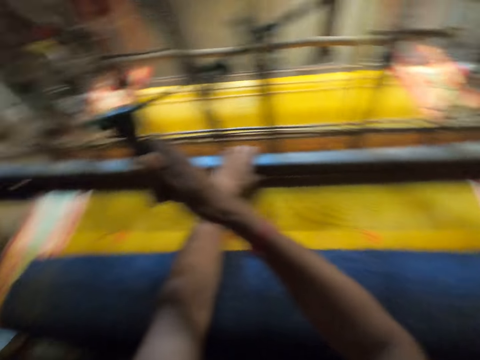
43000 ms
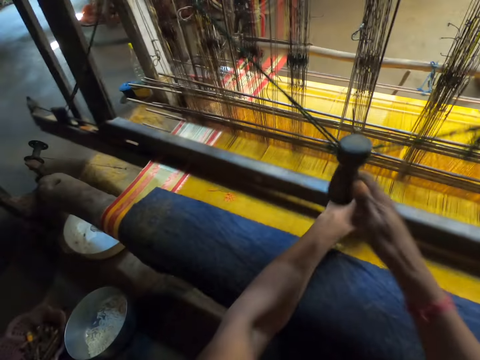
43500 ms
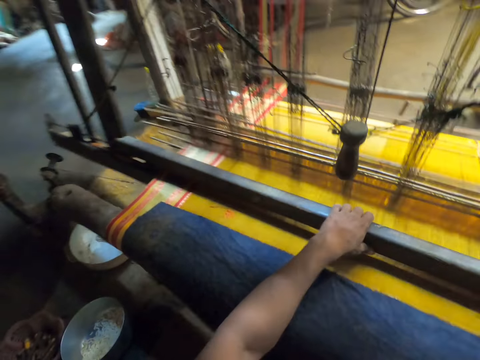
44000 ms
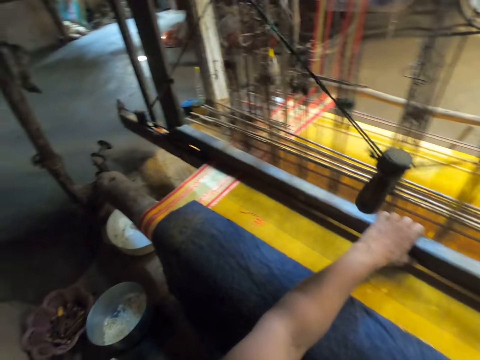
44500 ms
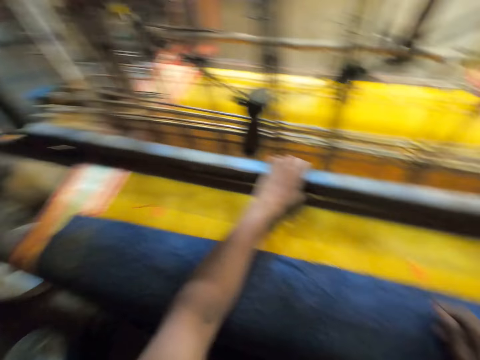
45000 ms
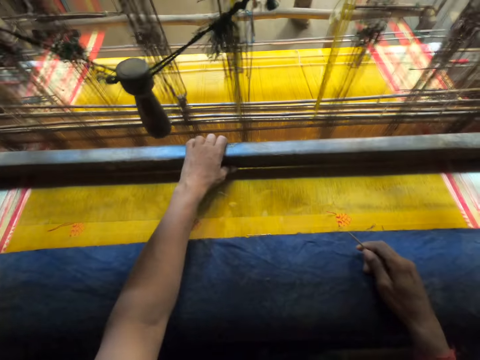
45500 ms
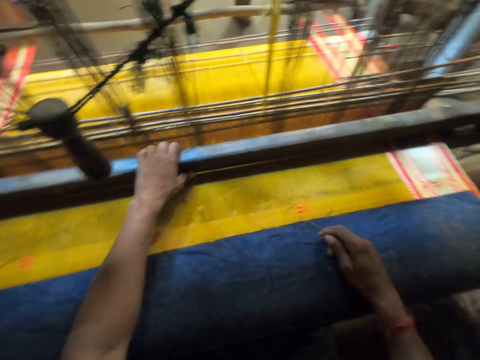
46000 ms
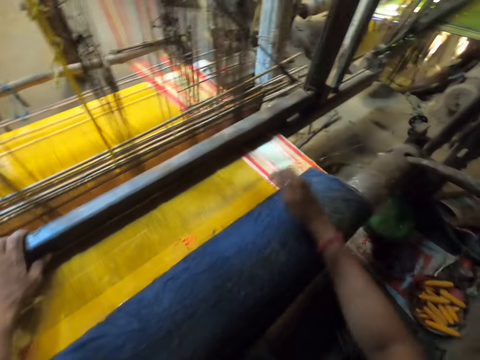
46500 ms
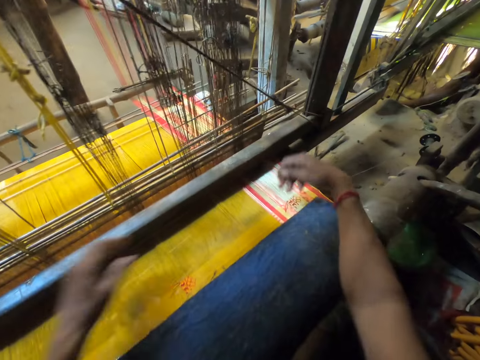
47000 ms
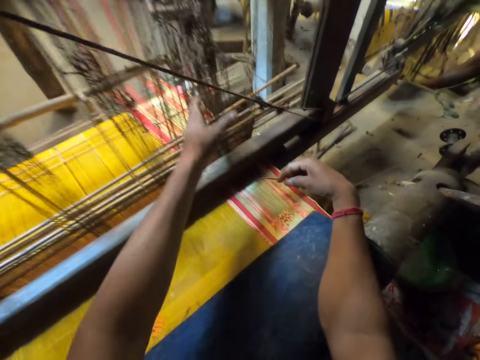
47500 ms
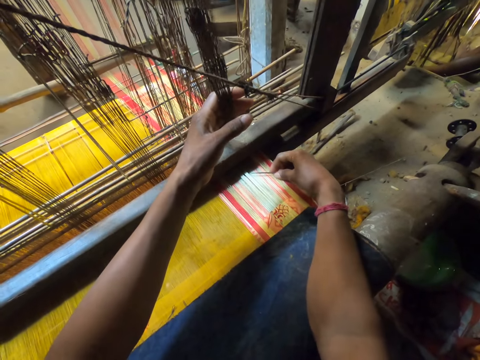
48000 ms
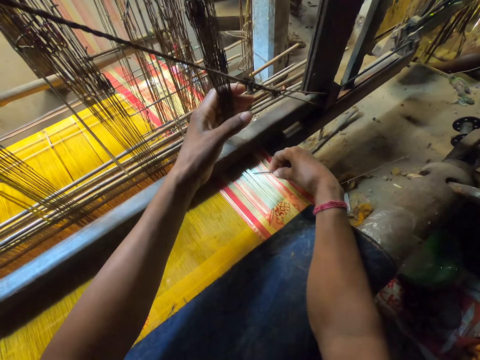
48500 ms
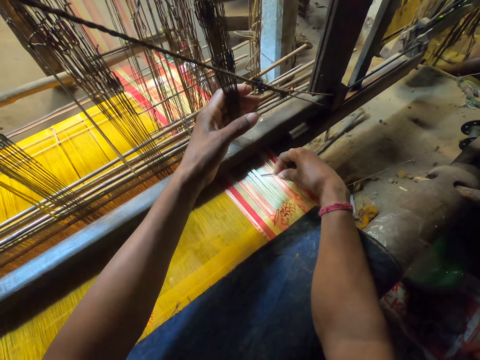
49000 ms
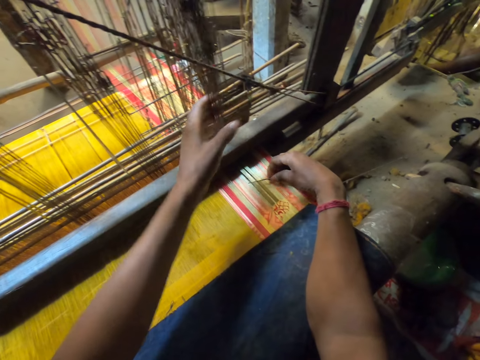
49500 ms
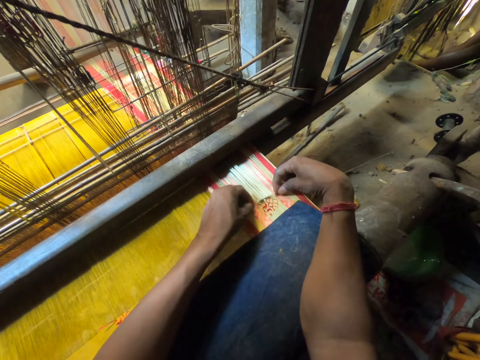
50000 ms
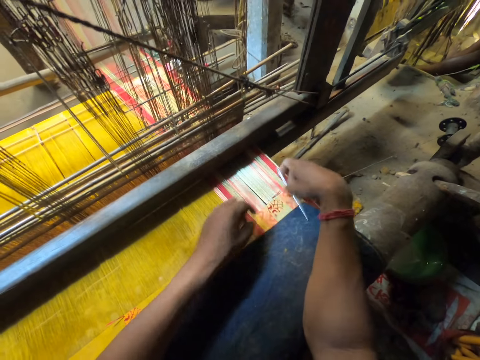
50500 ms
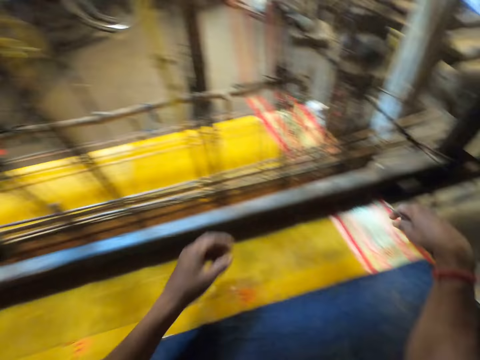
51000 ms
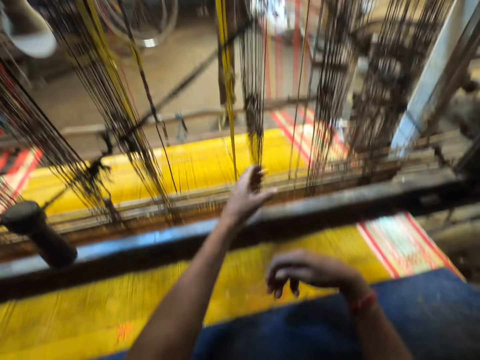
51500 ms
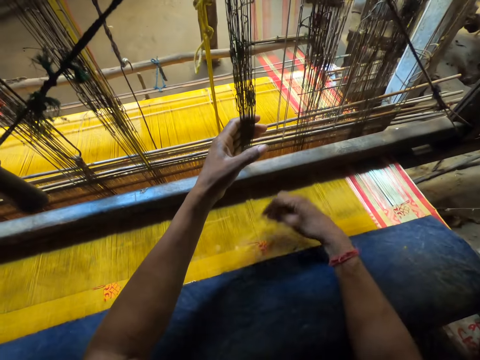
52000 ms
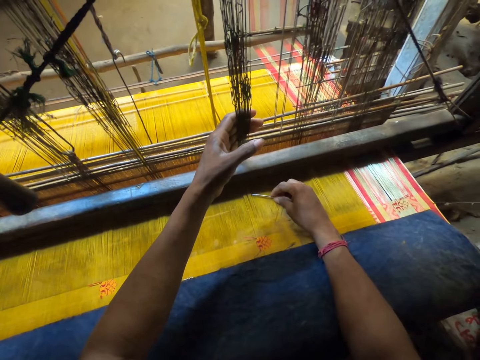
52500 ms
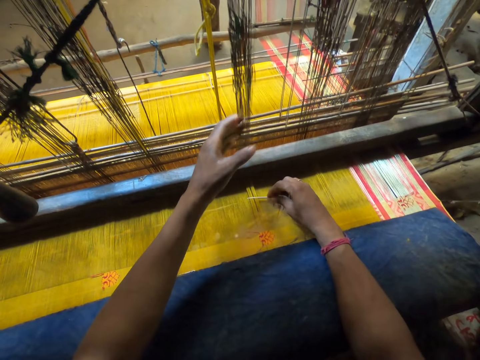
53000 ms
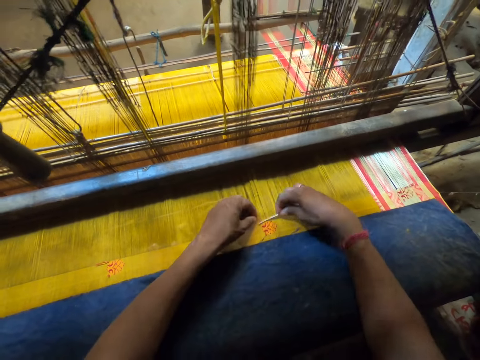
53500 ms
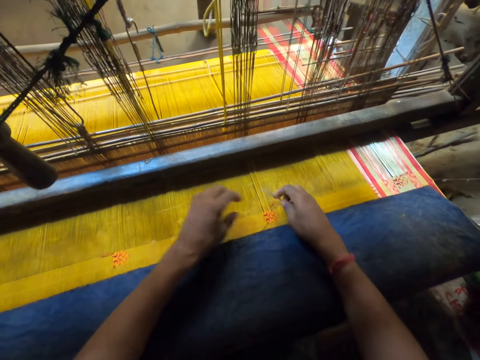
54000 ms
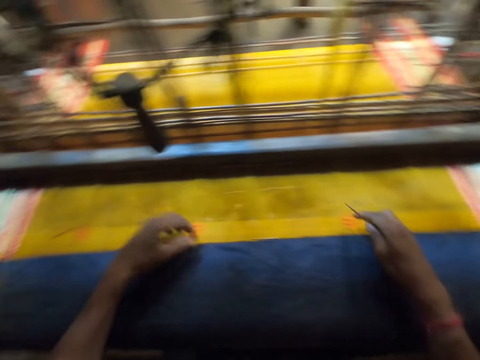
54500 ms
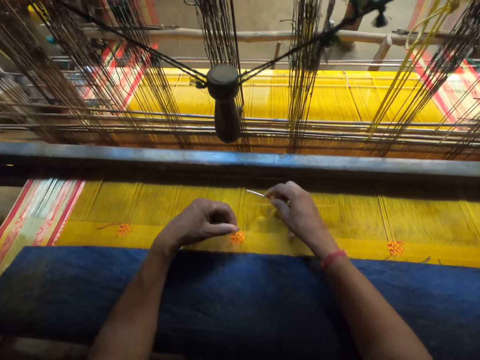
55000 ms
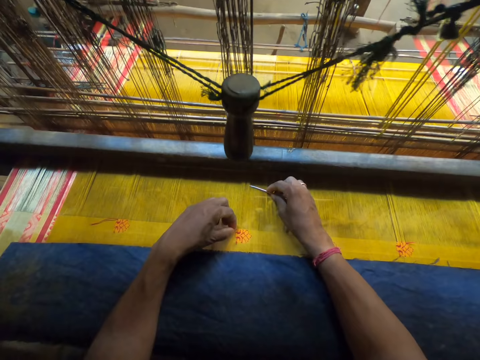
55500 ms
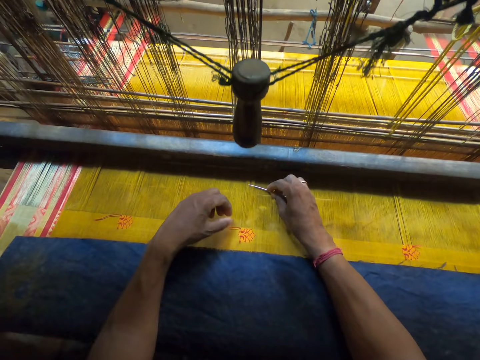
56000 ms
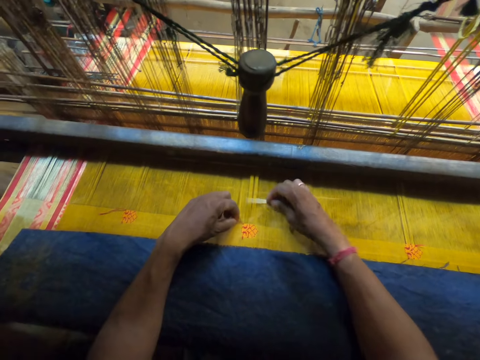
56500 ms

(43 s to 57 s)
The camera wearer taps the fabric with his right hand. He adjusts the threads using a knitting needle. He pulls the warp thread with his left hand. He holds the threads. He adjusts the threads using the knitting needle. He passes the weft through the fabric with both hands. He holds the threads using his left hand. He taps the fabric with his right hand and pulls the warp thread with his left hand. He adjusts the threads using the knitting needle. He passes the weft through the fabric with both hands and taps the fabric with his left hand.

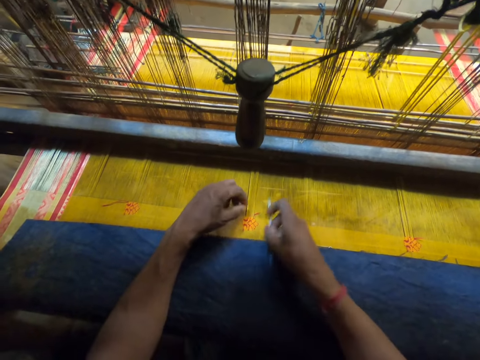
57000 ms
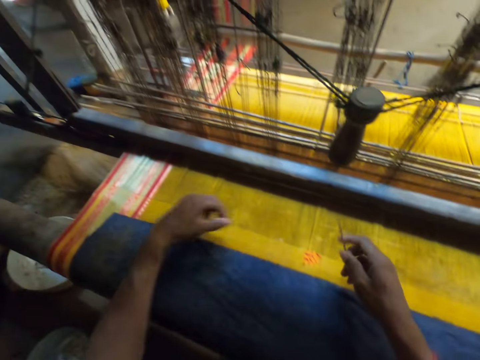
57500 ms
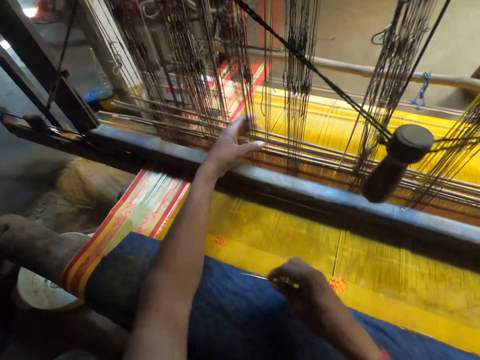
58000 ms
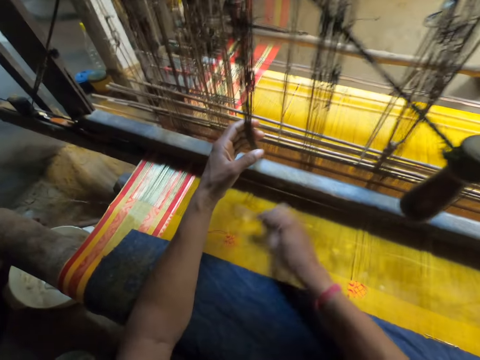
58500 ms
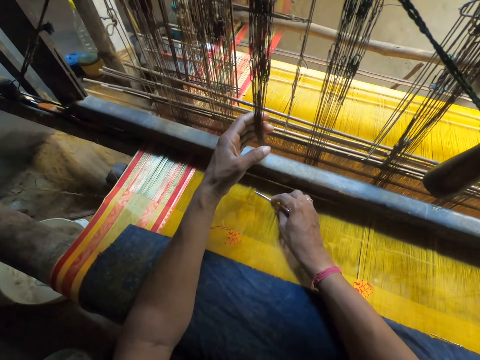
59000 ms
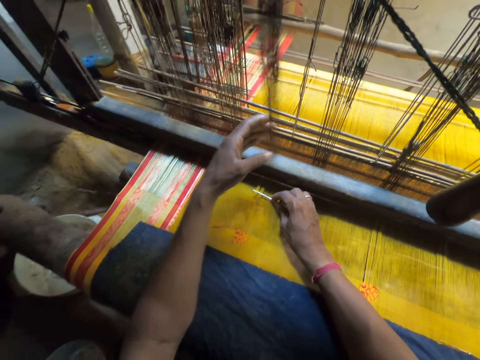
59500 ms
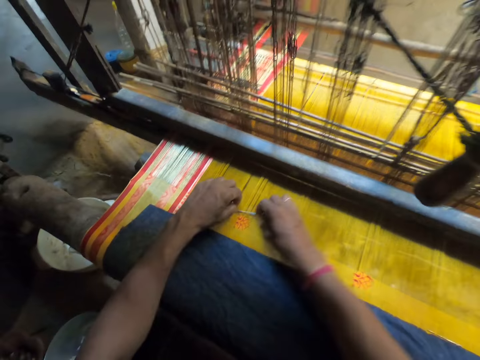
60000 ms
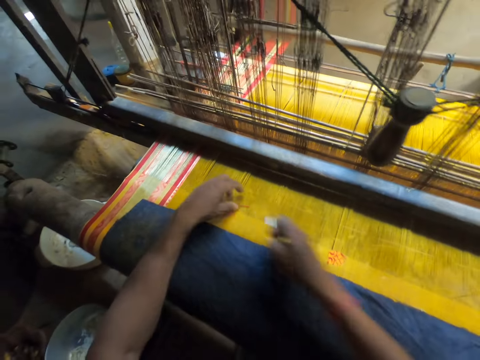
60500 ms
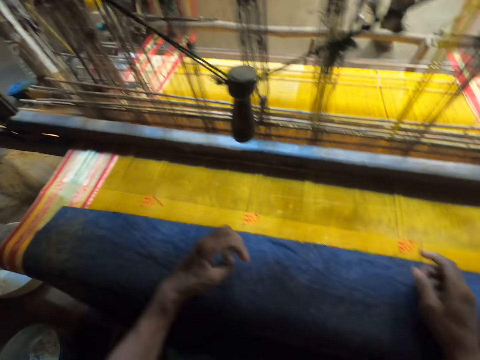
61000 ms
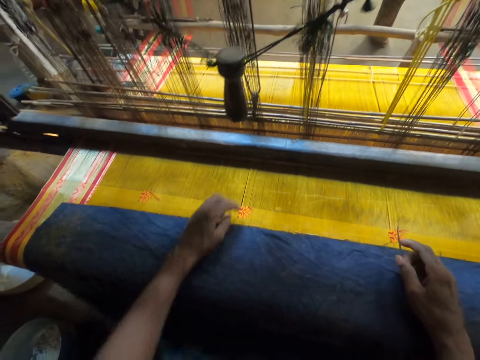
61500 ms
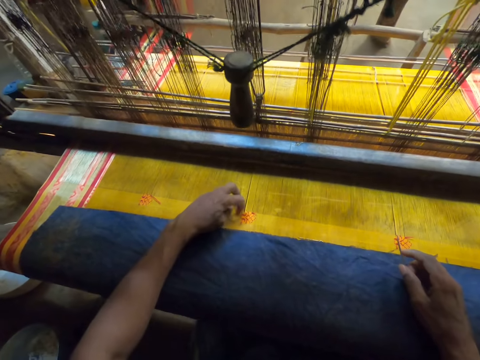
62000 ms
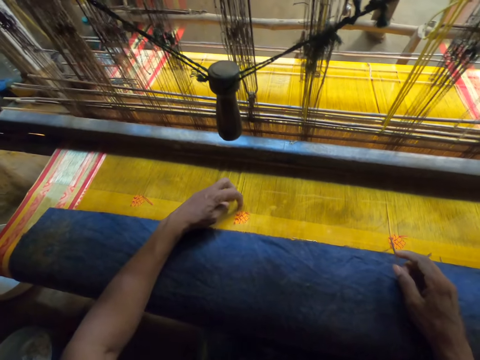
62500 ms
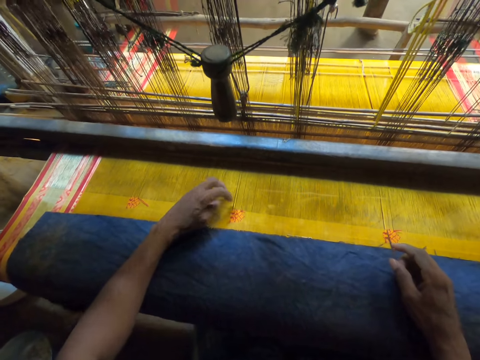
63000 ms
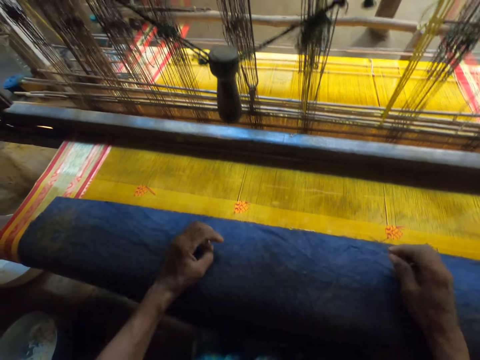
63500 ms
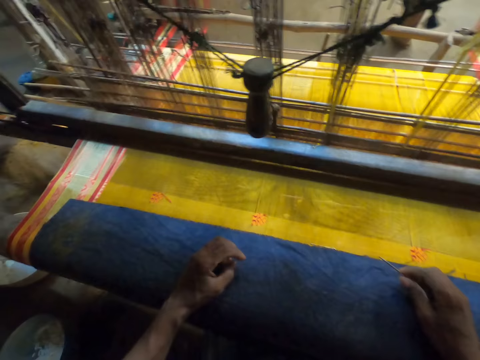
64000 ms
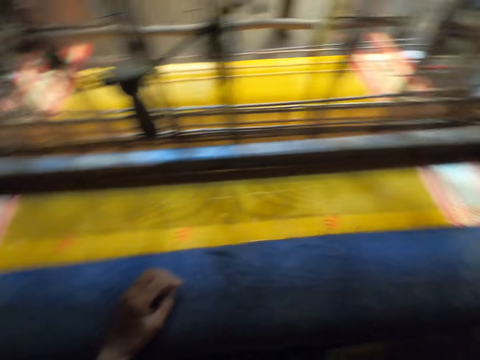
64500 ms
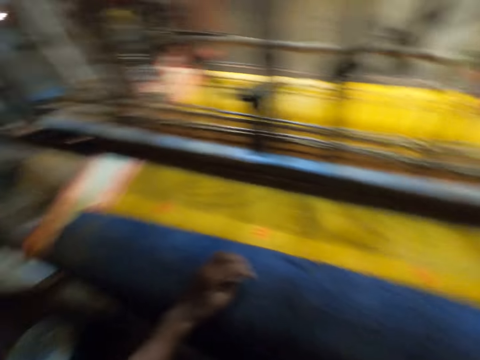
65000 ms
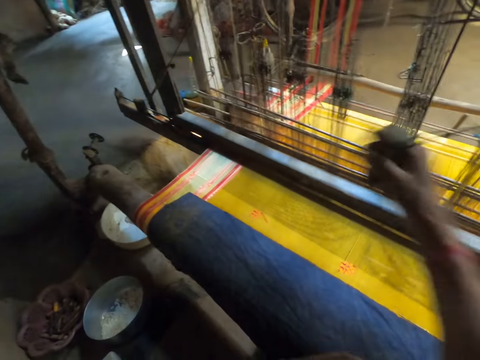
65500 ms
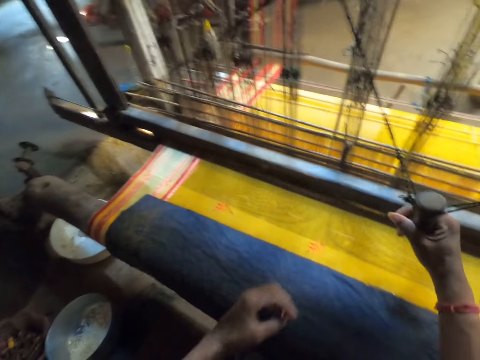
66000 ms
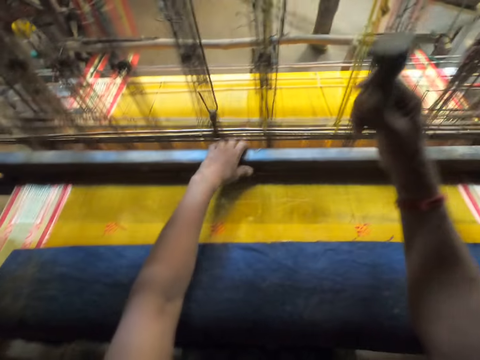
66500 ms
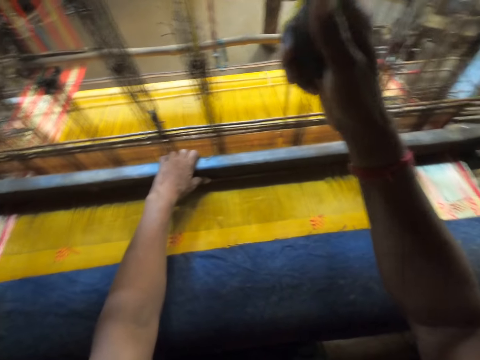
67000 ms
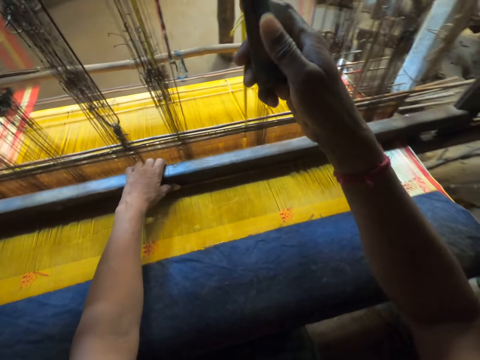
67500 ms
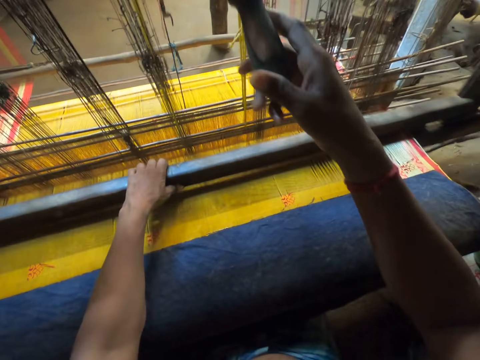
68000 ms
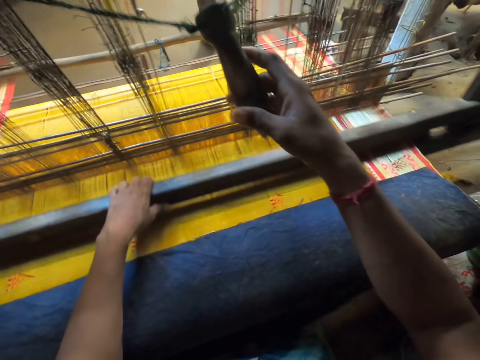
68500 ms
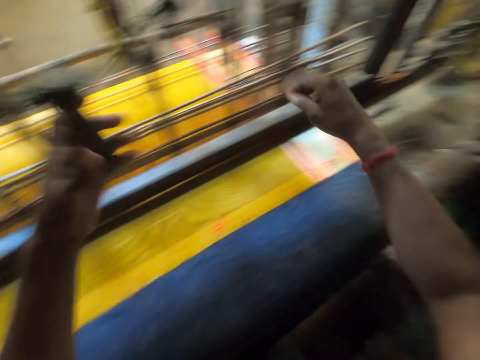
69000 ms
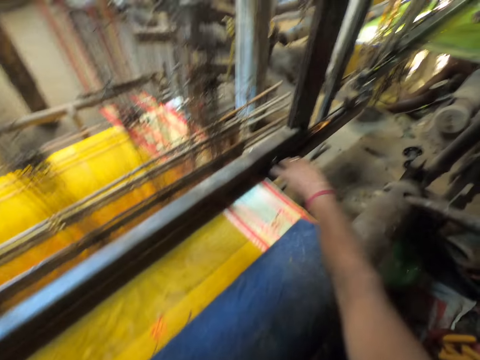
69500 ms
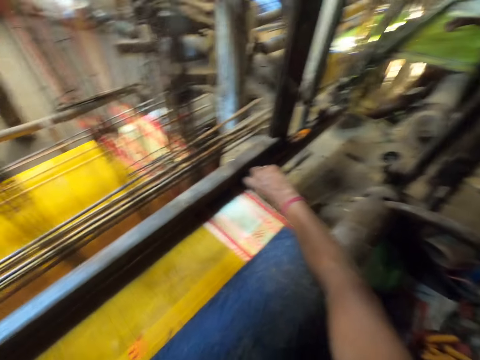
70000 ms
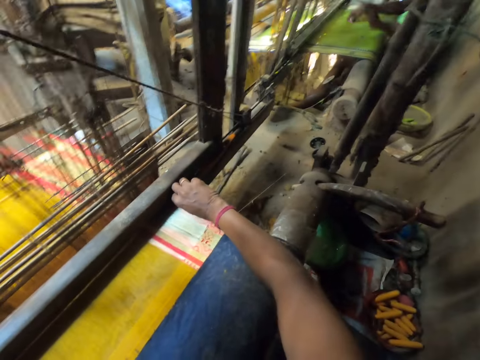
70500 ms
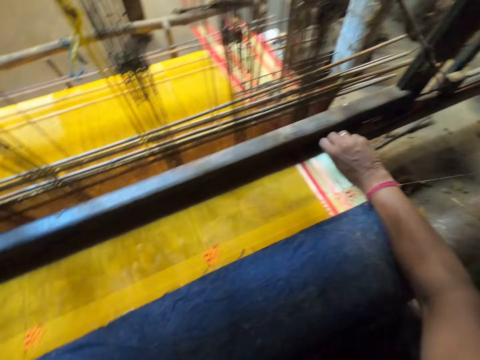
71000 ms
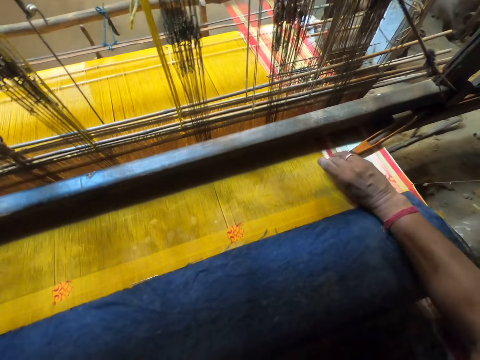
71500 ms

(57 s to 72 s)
The camera wearer passes the weft through the fabric with both hands, pulls the warp thread with his left hand, taps the fabric with his right hand, and passes the weft through the fabric with both hands. He touches the warp with his left hand. He looks at the knitting thread. He grabs the pull cord of the loom with his right hand. He pulls the rope. He grabs the loom batten with his left hand. He drags the rod on the fabric. He weaves the fabric with the loom with both hands. He holds the pull cord of the loom with his left hand. He pulls out a metal from the rod. He picks up a weaving shuttle on the loom batten with his right hand.
